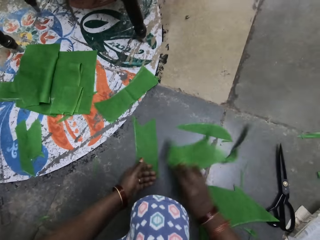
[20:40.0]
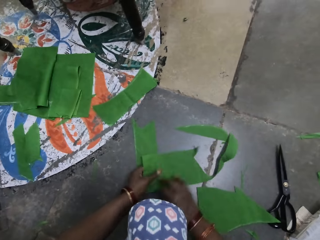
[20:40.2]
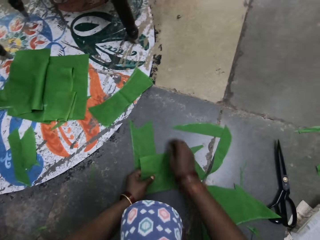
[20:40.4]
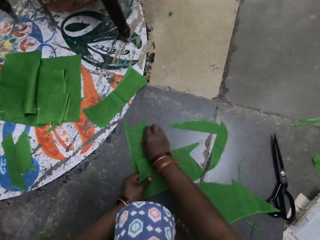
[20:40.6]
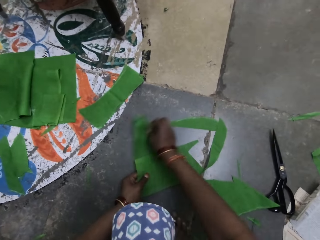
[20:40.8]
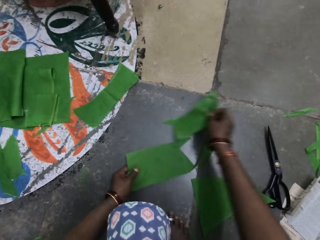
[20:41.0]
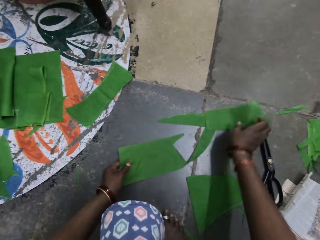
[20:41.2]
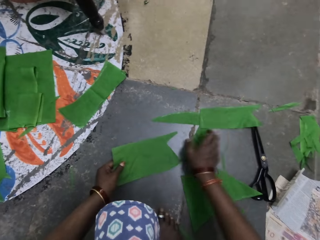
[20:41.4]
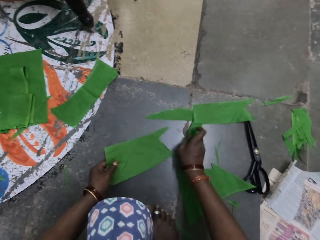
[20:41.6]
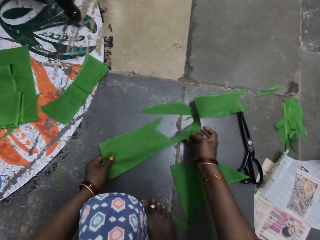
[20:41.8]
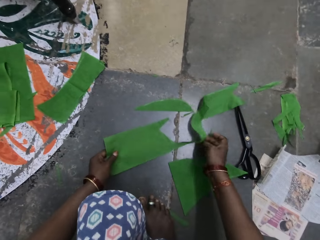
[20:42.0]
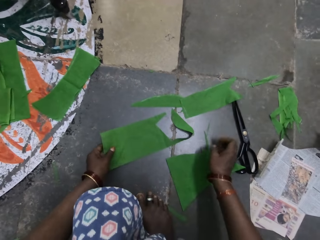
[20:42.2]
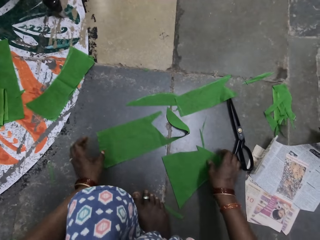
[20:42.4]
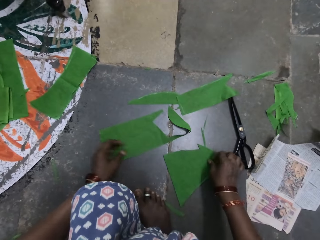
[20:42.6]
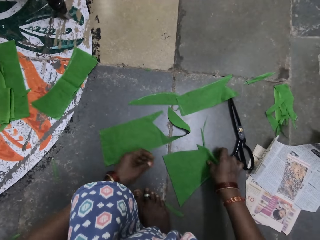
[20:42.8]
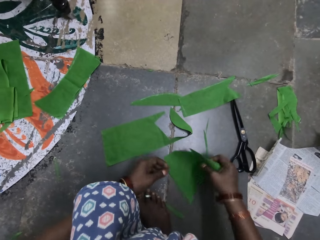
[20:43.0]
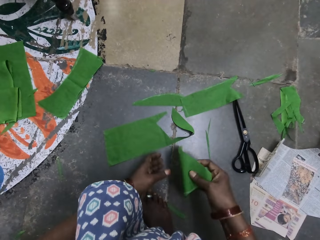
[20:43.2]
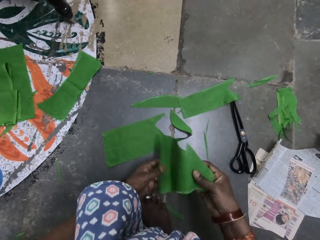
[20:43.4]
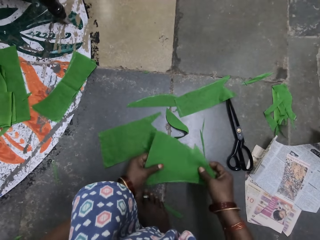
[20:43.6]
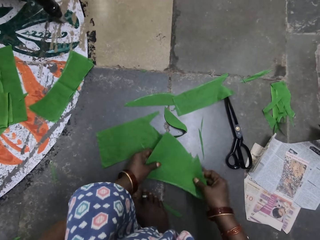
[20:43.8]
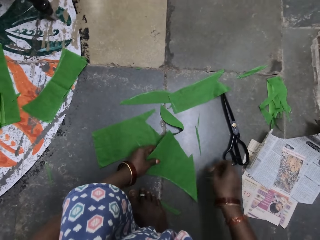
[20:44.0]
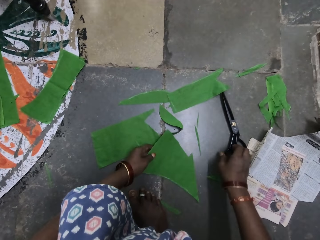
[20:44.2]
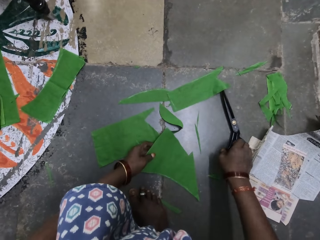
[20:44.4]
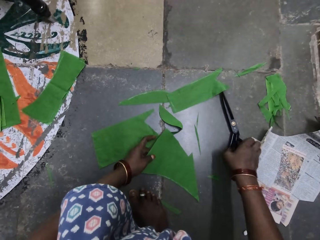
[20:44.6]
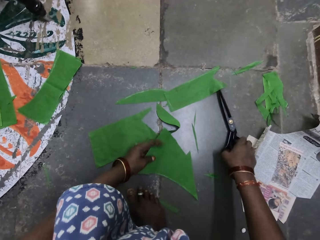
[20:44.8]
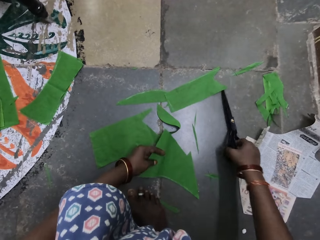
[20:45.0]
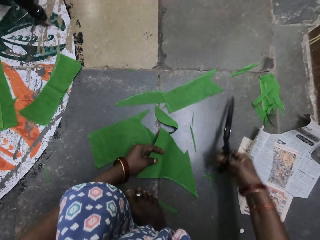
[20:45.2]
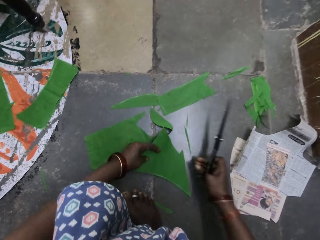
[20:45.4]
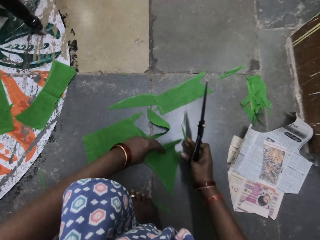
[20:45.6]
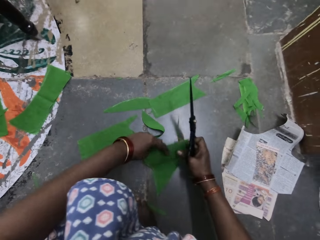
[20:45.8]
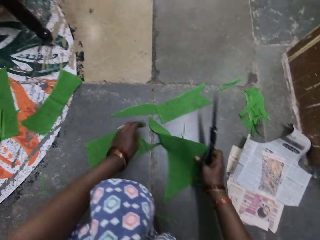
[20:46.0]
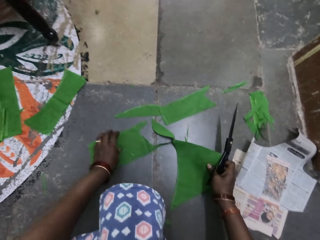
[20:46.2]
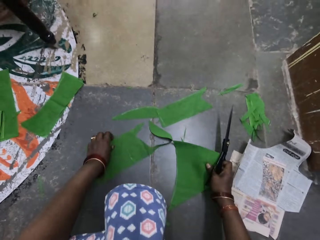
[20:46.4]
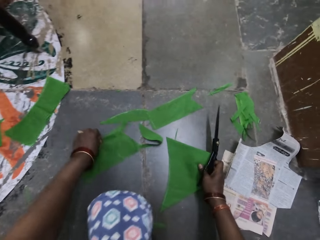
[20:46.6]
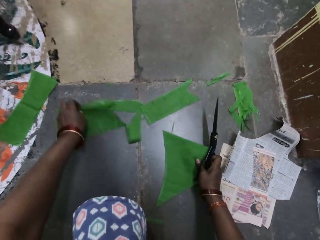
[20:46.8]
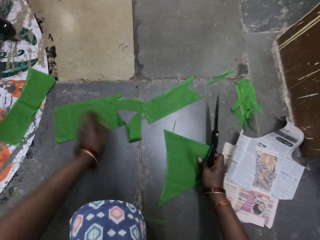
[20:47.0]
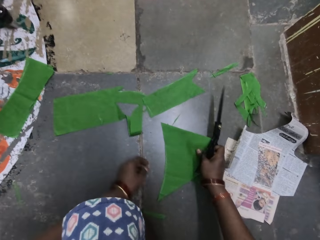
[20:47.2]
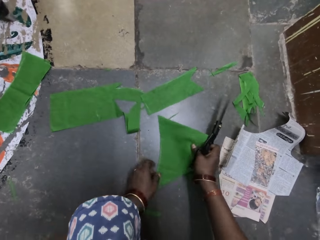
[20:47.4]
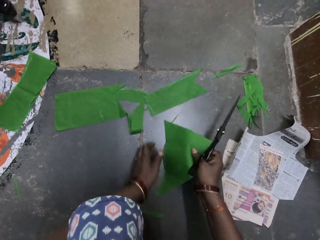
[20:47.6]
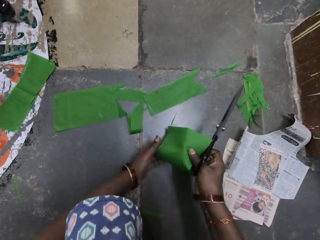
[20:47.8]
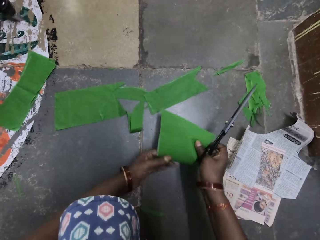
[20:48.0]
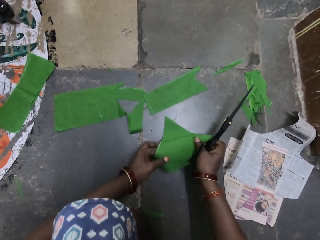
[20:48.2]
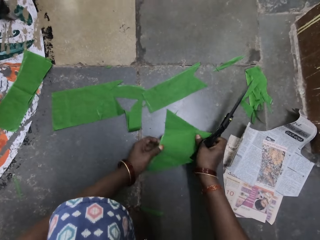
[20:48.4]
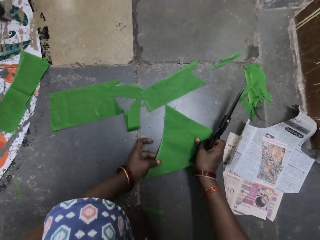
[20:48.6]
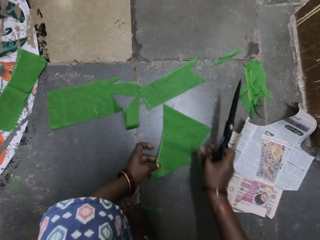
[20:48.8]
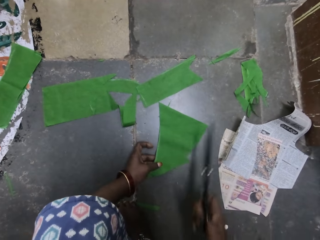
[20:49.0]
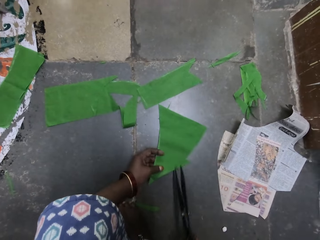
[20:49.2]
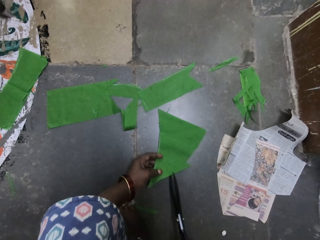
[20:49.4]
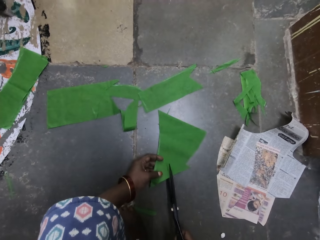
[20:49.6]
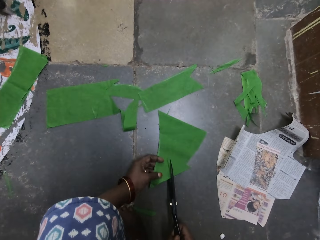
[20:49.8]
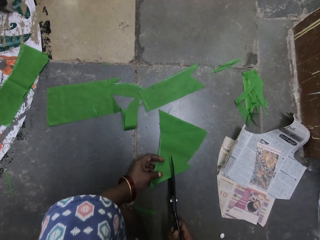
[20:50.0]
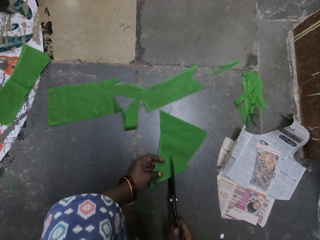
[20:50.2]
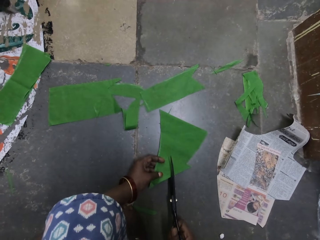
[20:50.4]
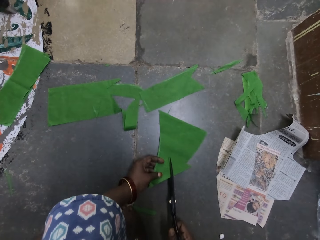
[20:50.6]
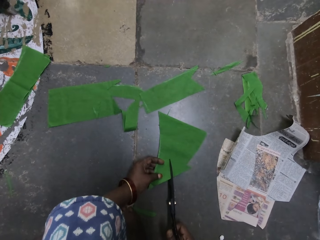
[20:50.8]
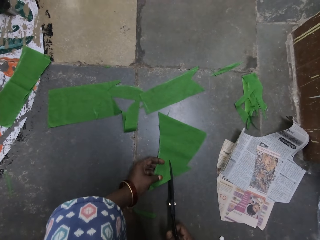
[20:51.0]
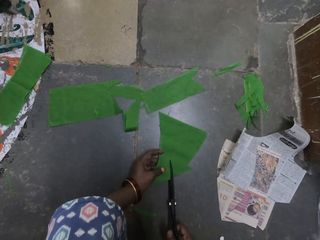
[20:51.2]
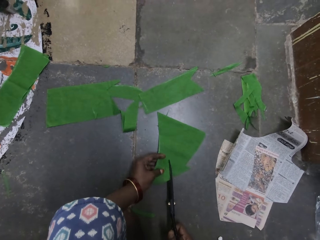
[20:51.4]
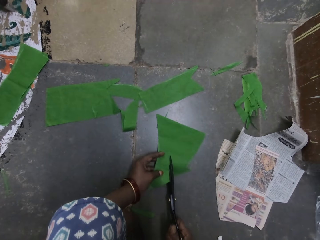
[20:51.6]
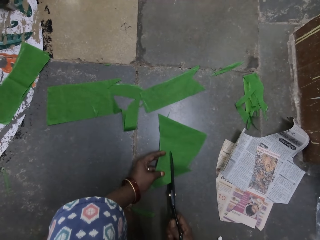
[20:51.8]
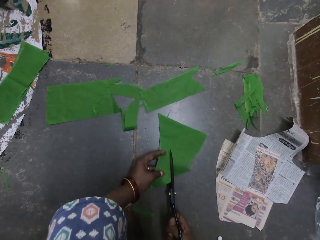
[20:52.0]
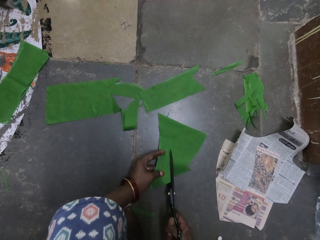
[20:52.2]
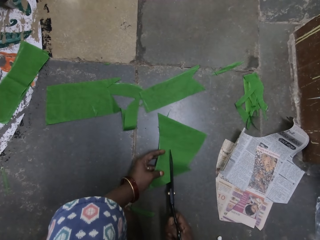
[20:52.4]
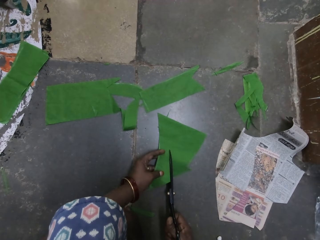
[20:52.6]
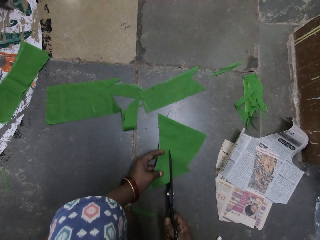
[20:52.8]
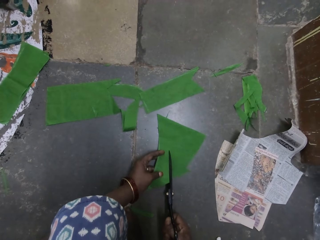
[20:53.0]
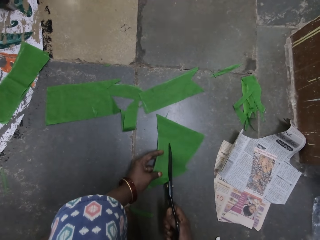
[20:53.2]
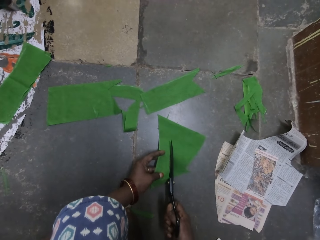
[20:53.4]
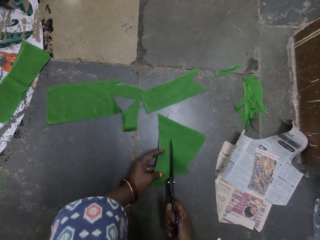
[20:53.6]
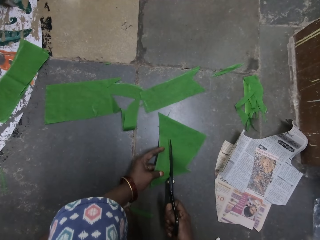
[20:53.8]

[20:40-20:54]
The camera wearer picks up a piece of cloth with her right hand. She passes the piece of cloth to her left hand. She lifts the piece of cloth with her right hand. She drops the piece of cloth on the ground with her right hand. She moves the piece of cloth with both hands. She drops the piece of cloth on the ground. She picks up the piece of cloth with her right hand. She holds the piece of cloth with both hands. She drops the piece of cloth on the ground. She picks up a pair of scissors. She passes the piece of cloth to her right hand. She picks up the piece of cloth. She moves the piece of cloth on the ground with her left hand. She lifts the piece of cloth with her hands. She puts the piece of cloth on the ground. She cuts the piece of cloth with the pair of scissors.

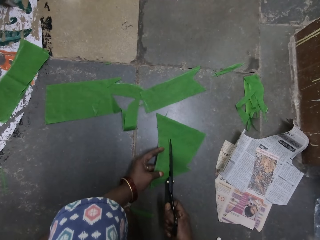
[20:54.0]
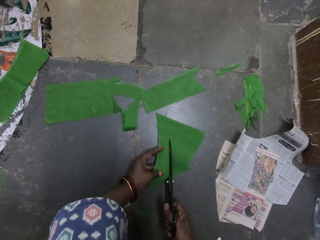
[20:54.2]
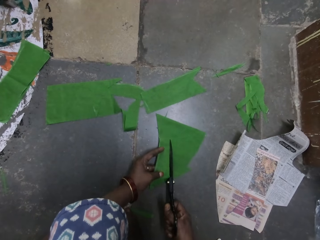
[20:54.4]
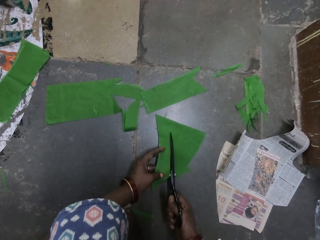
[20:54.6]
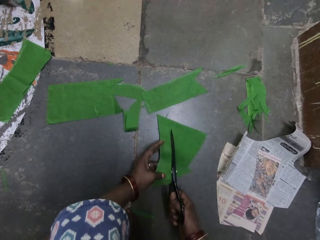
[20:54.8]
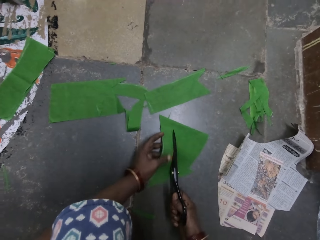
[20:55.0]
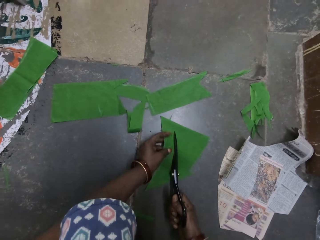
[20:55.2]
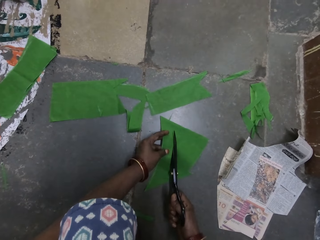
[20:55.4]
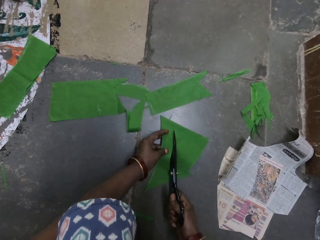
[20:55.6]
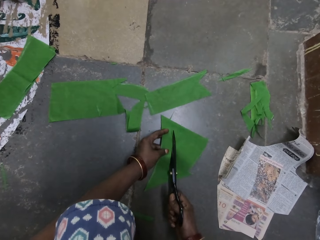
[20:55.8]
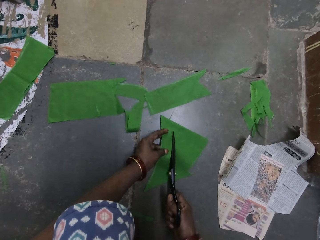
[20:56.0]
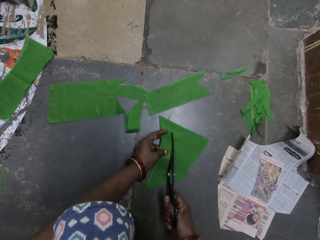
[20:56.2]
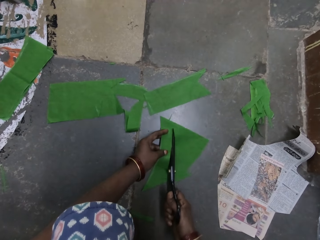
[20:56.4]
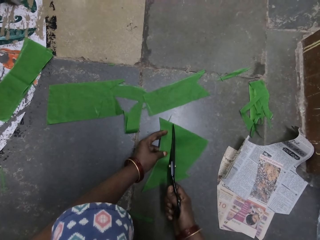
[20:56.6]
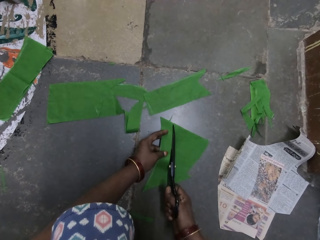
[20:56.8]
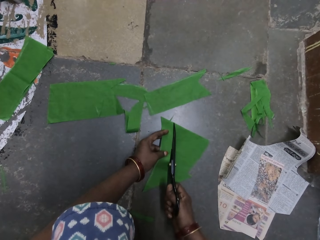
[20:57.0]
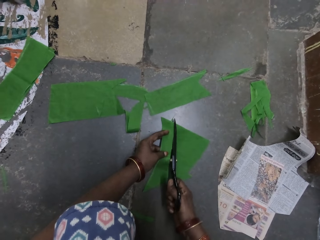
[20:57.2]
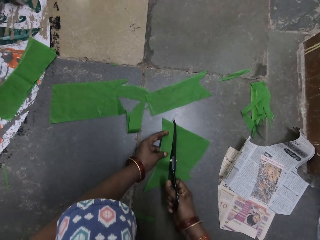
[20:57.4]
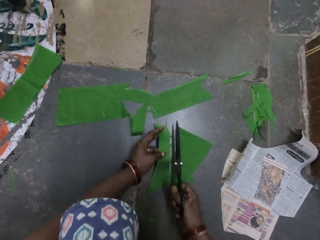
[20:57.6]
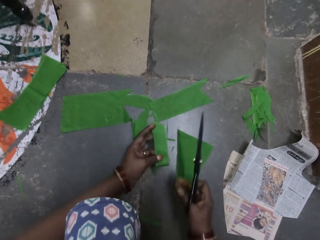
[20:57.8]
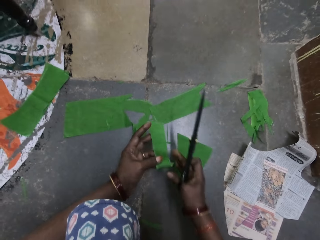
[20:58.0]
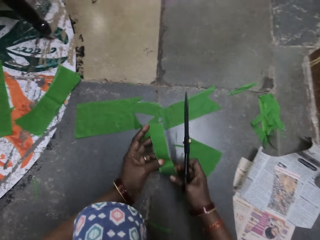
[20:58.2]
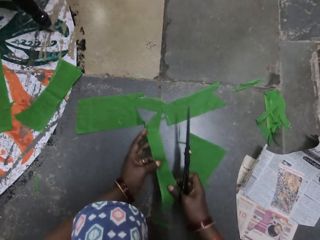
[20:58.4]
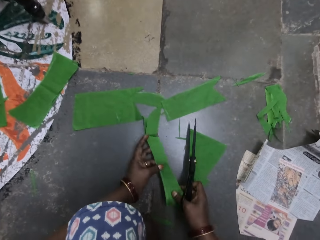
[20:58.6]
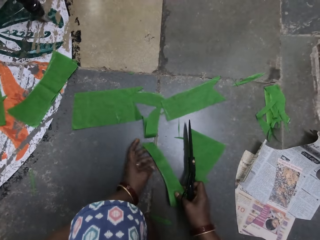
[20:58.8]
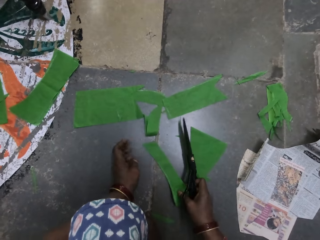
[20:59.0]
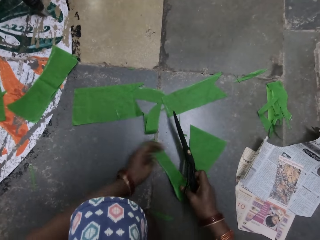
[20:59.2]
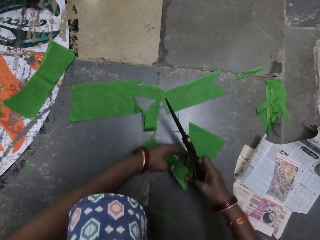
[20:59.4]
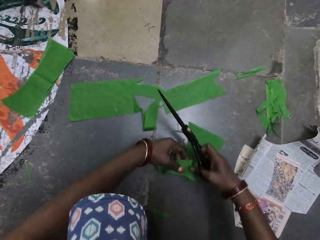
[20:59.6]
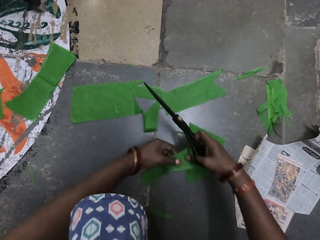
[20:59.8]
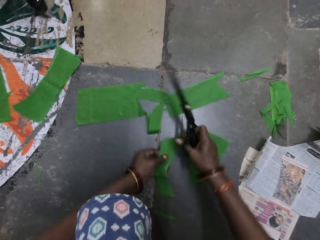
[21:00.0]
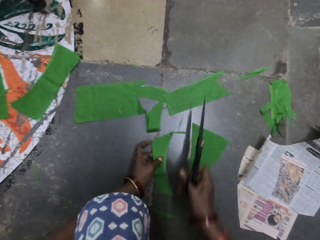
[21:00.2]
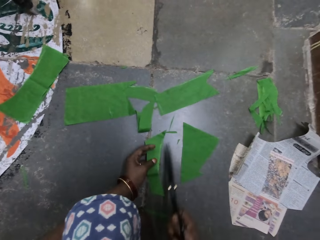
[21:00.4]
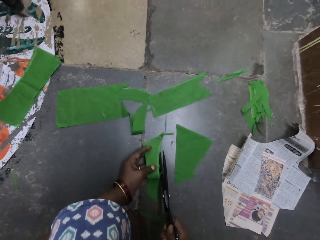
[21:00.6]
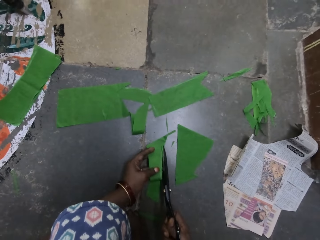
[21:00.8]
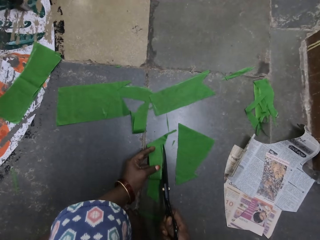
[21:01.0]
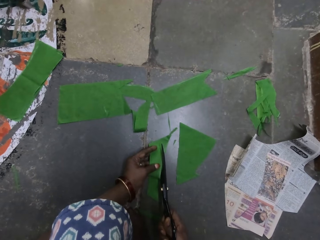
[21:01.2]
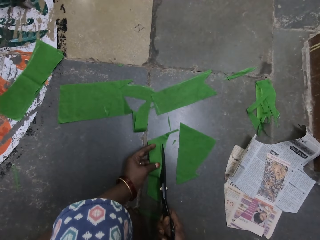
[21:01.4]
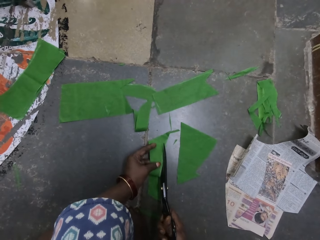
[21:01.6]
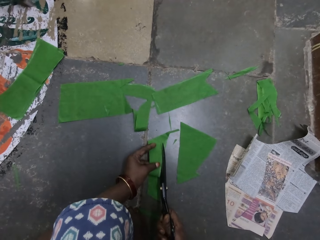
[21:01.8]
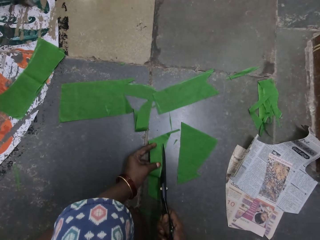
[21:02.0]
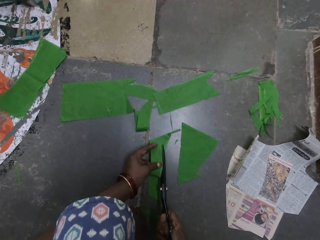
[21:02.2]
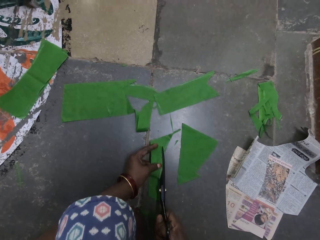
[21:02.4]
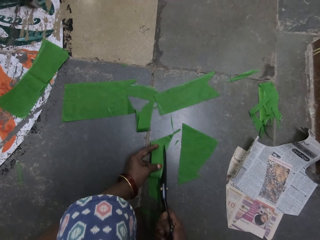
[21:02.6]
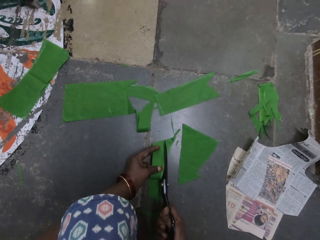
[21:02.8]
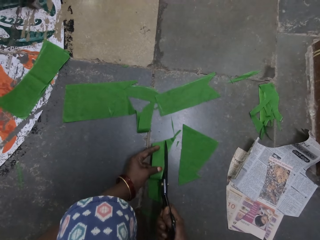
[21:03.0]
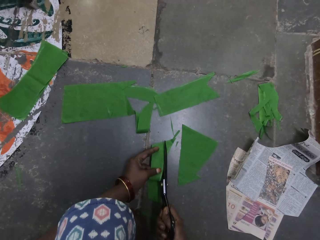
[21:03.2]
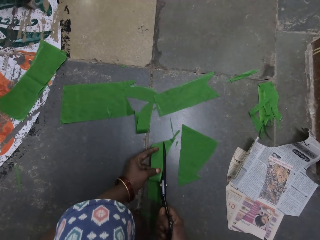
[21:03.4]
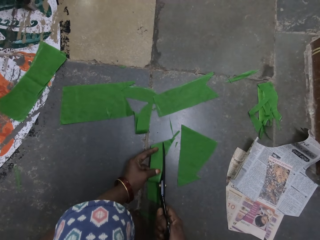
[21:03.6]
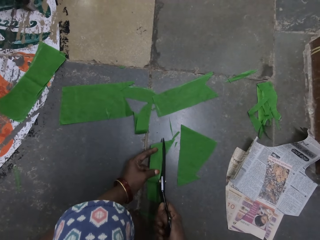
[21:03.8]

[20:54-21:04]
The camera wearer holds the cut piece of cloth with both hands. They turn the cut piece of cloth. They cut a piece of cloth with a pair of scissors.
